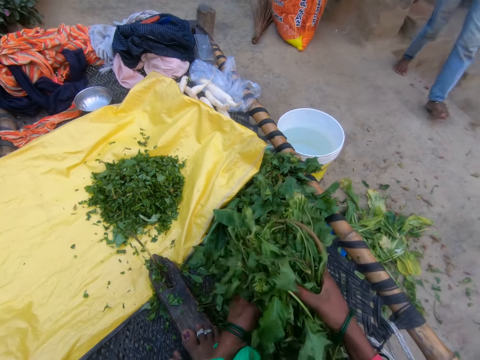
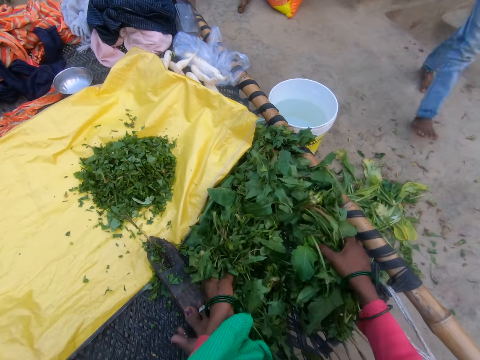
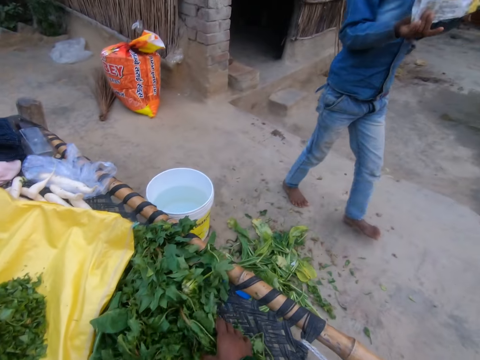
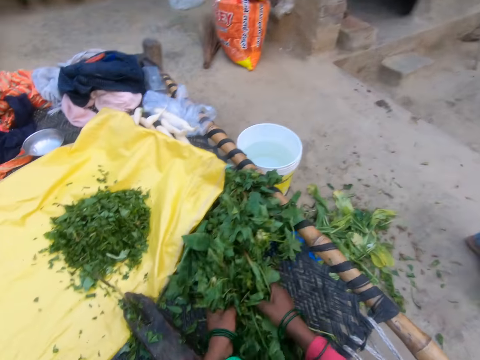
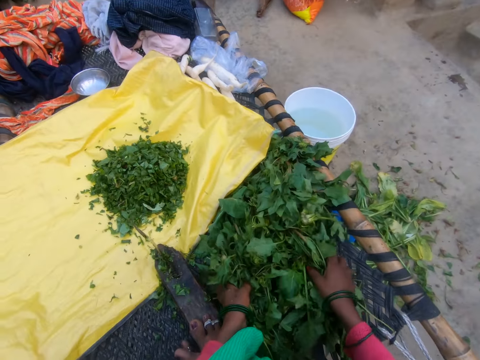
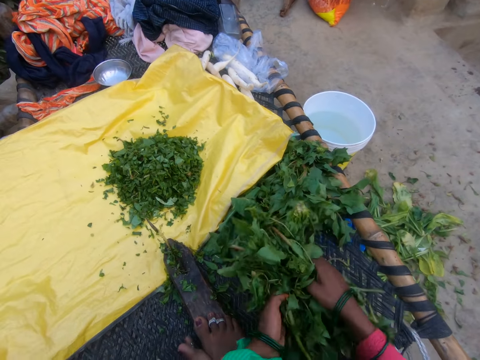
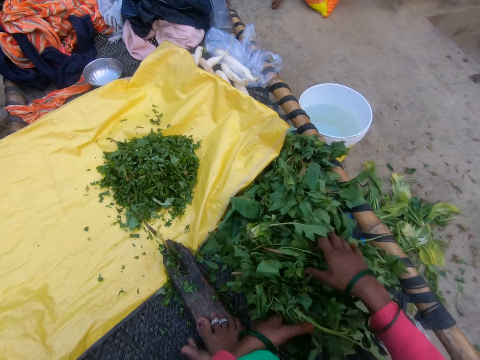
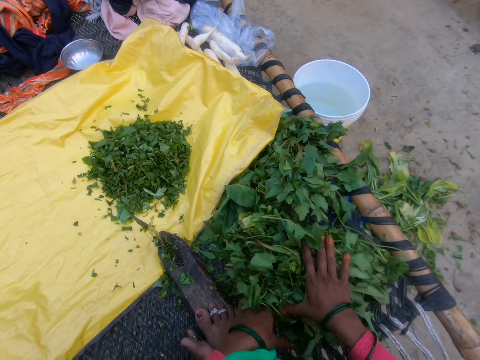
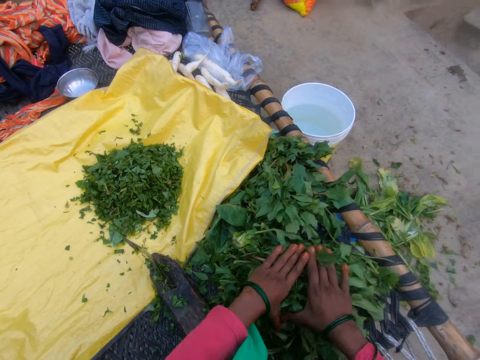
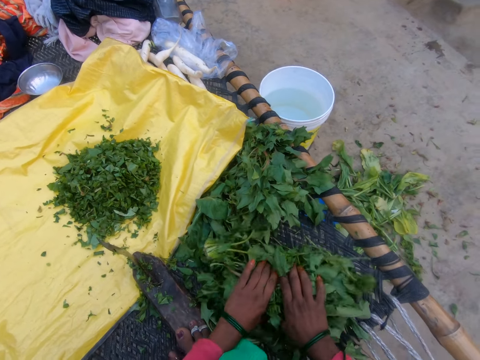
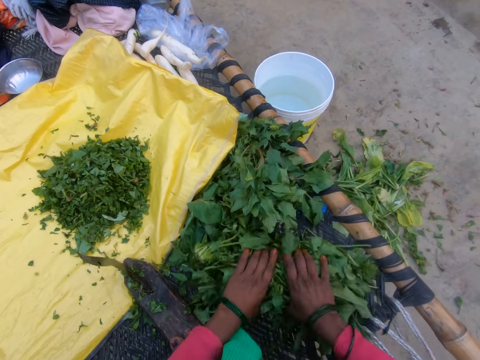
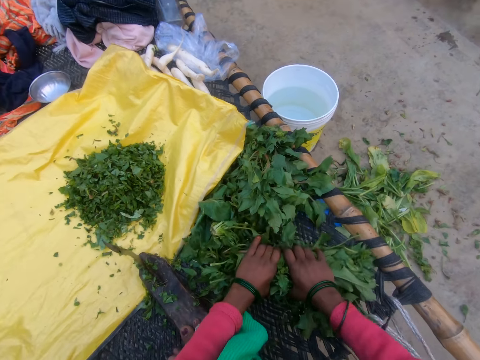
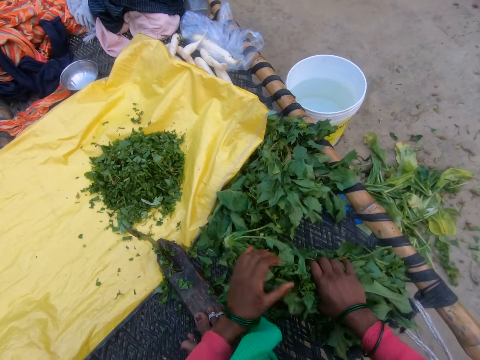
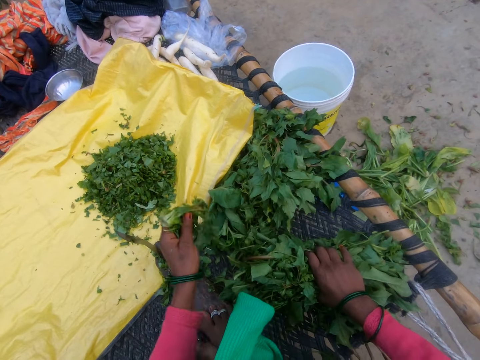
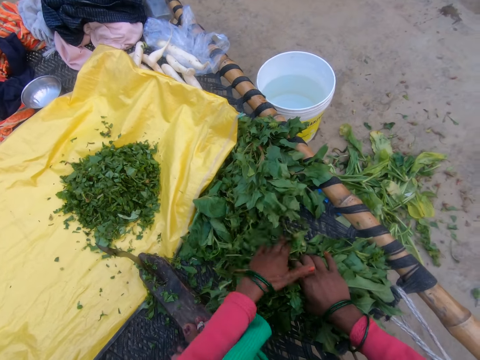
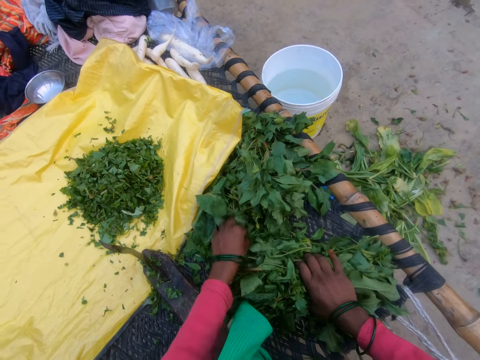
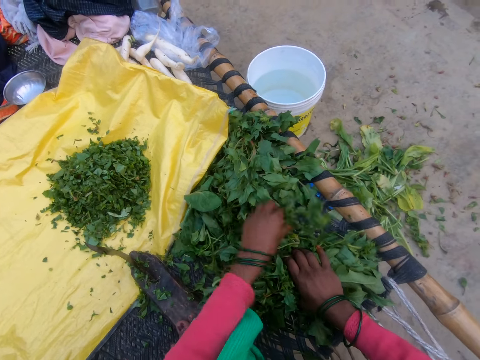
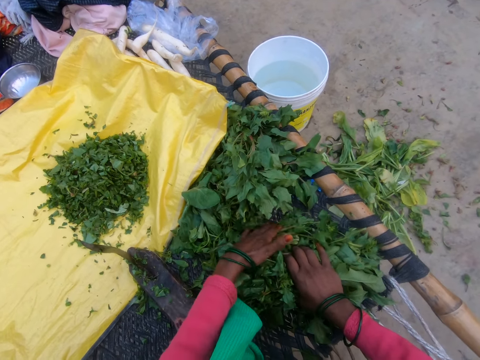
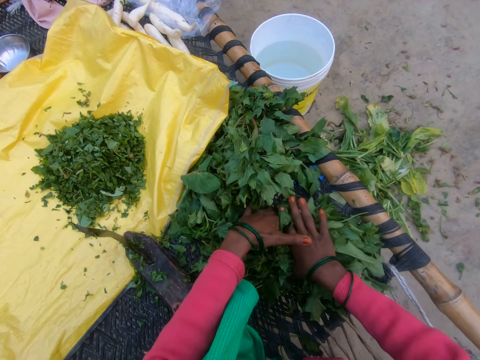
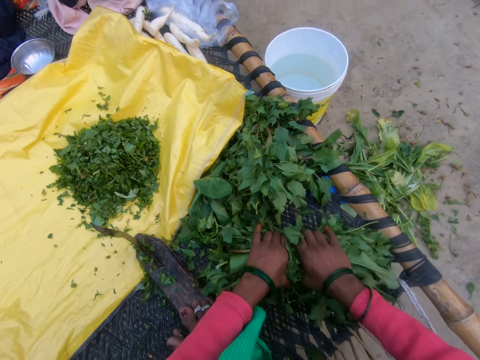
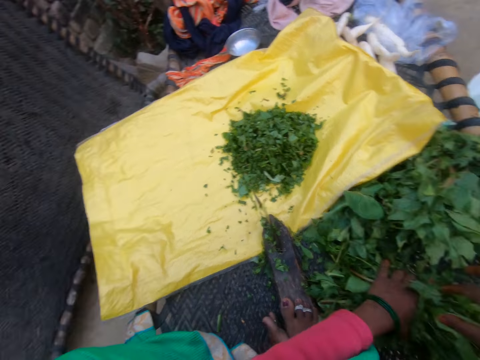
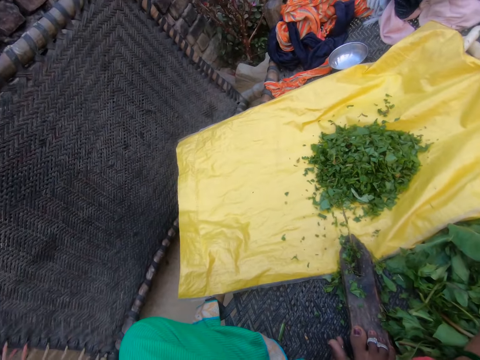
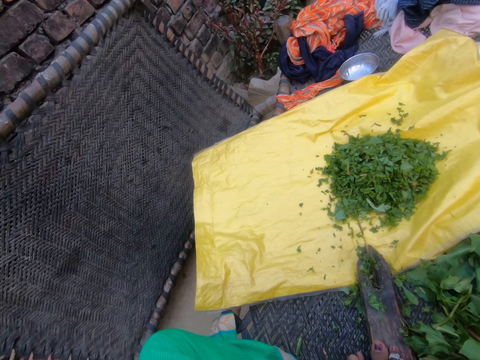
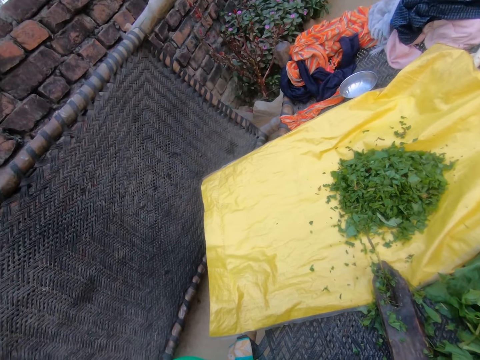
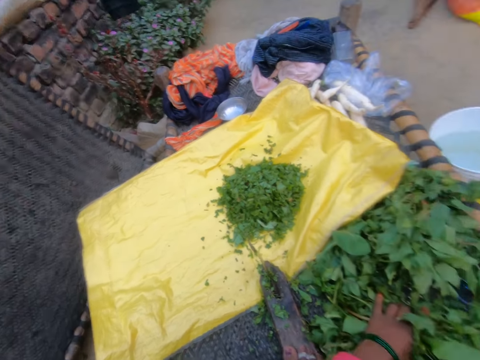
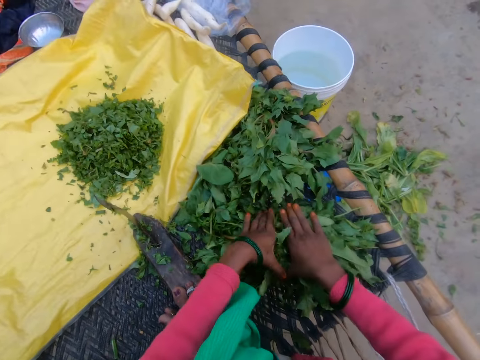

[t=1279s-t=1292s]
The camera wearer shakes the vegetable. A person walks around. The camera wearer collects the vegetable. They put the vegetable together. They squeeze the vegetable with the hand.

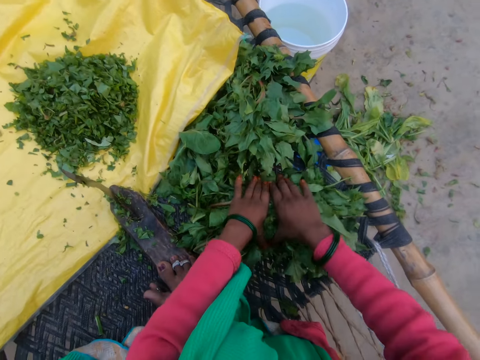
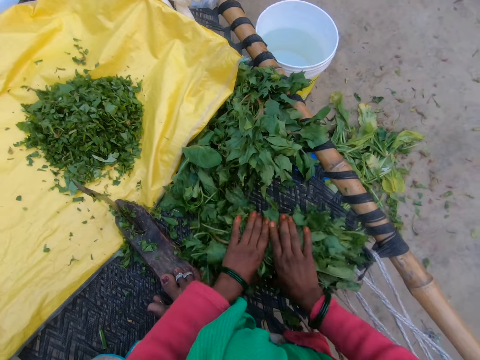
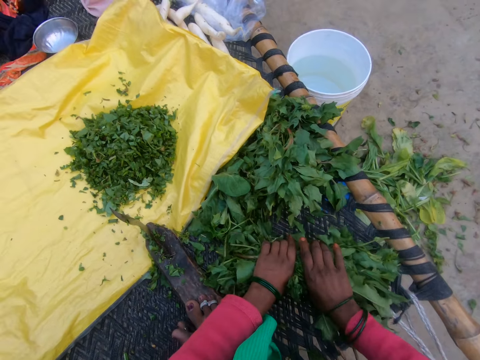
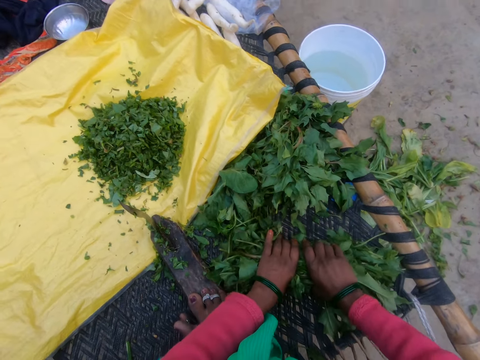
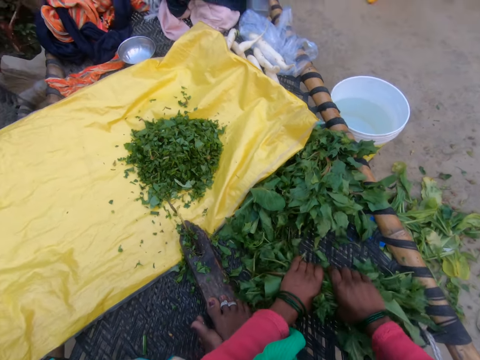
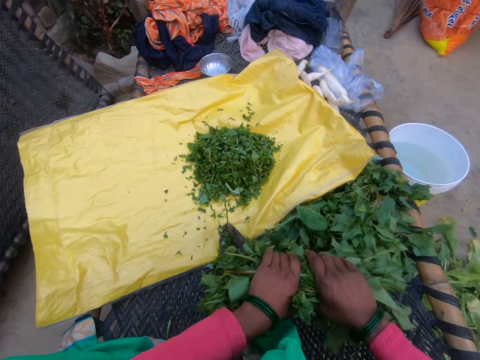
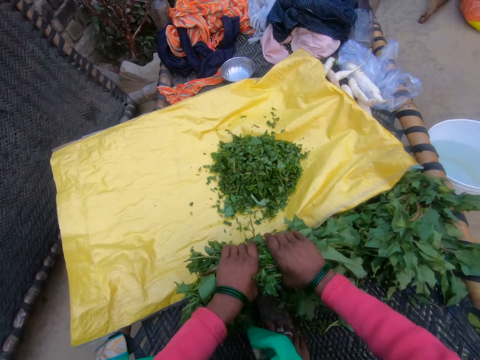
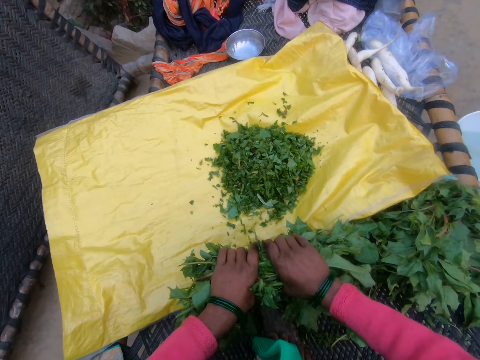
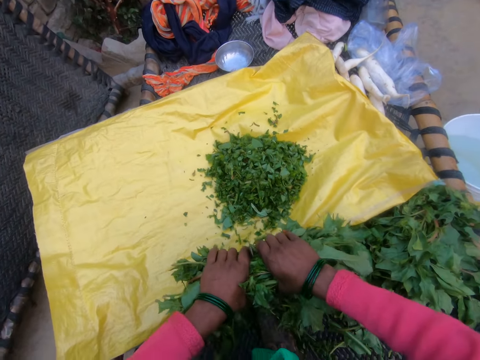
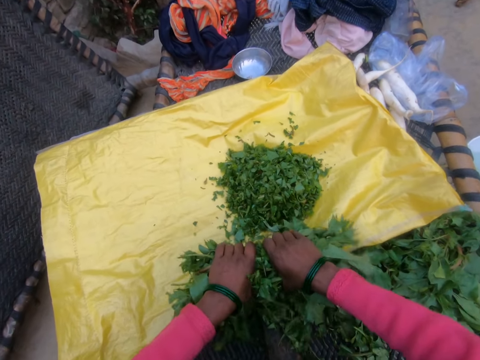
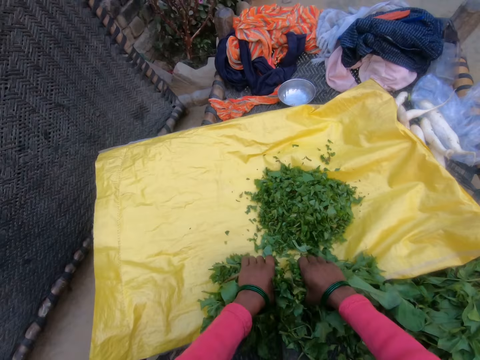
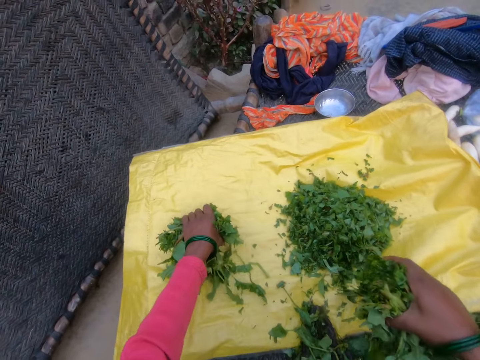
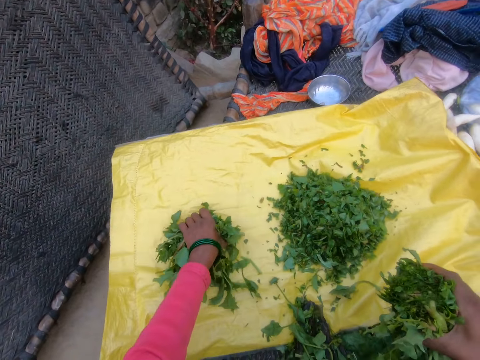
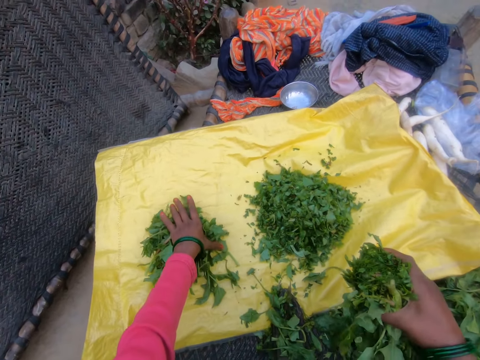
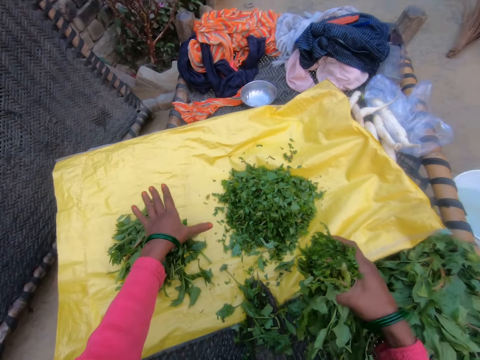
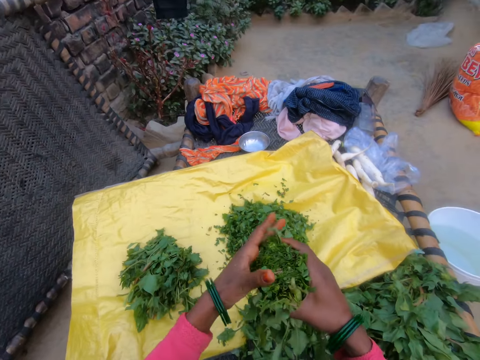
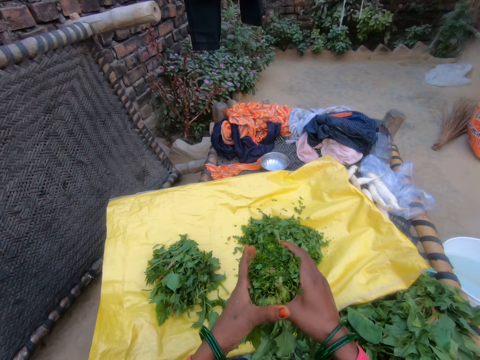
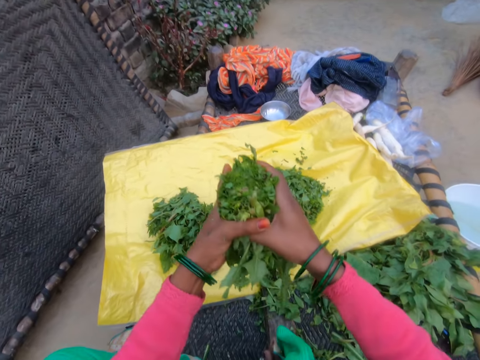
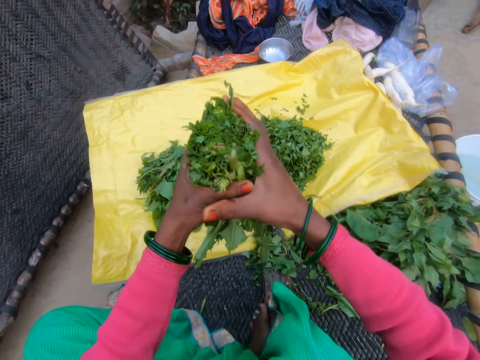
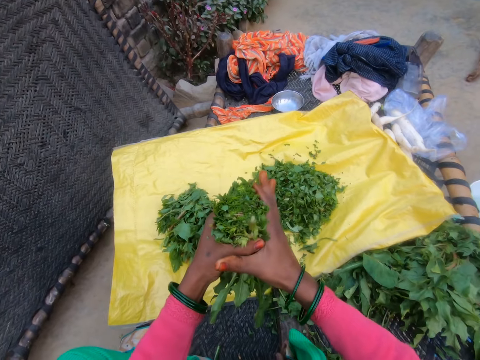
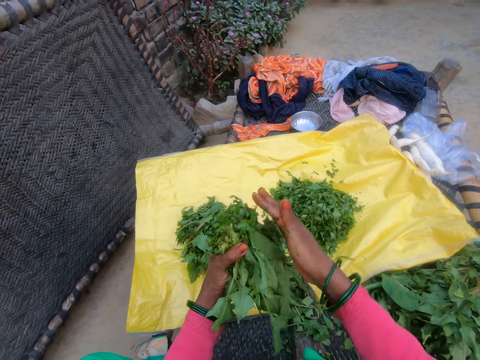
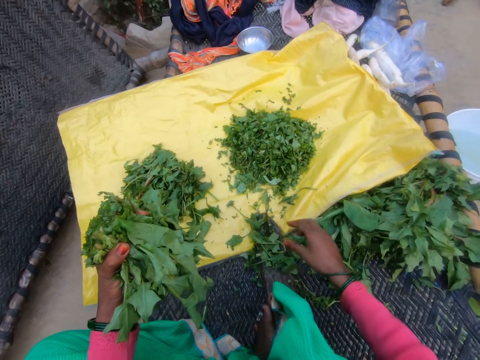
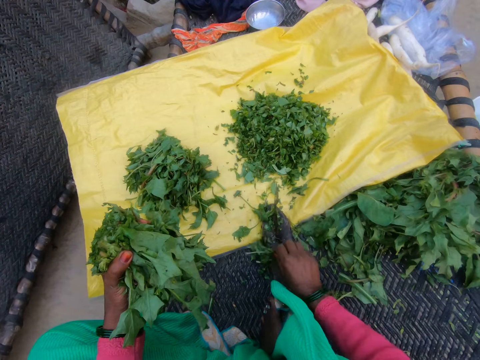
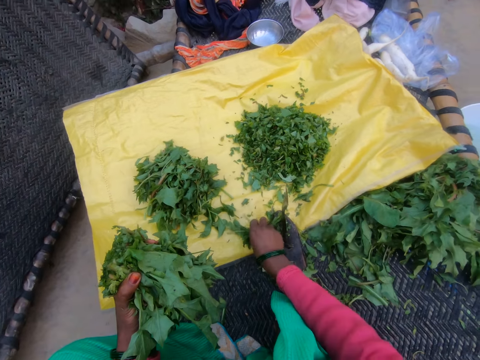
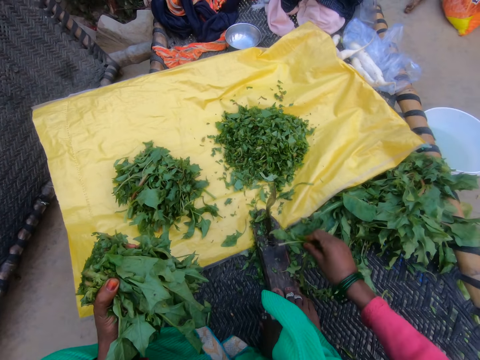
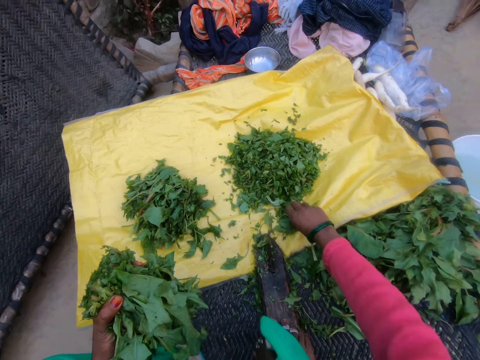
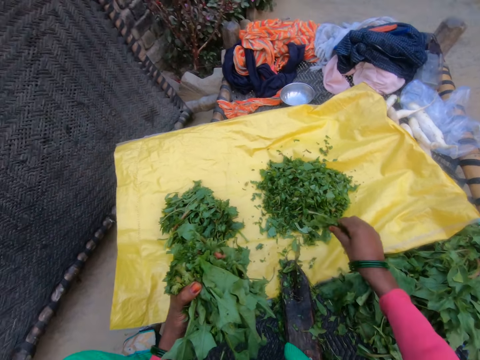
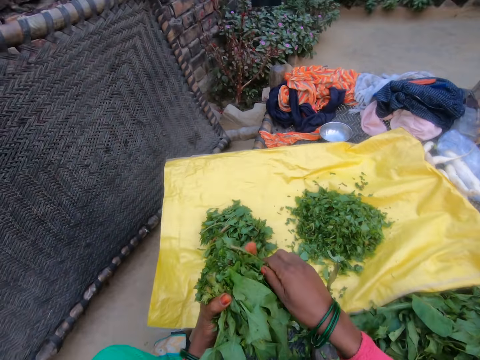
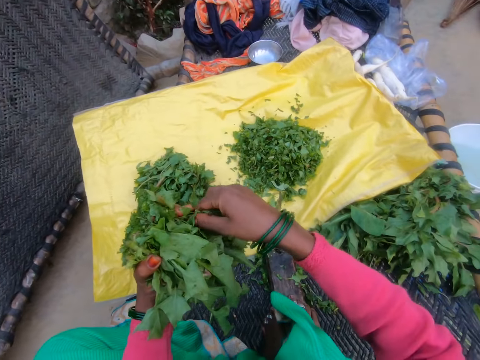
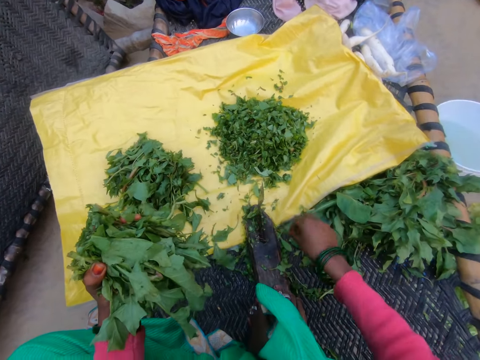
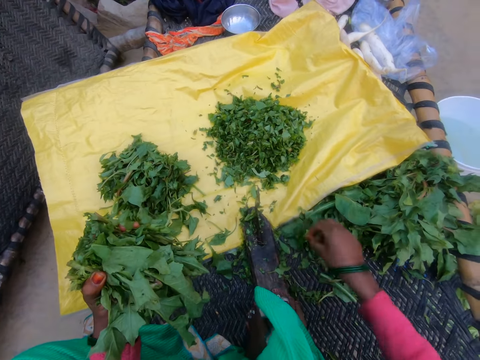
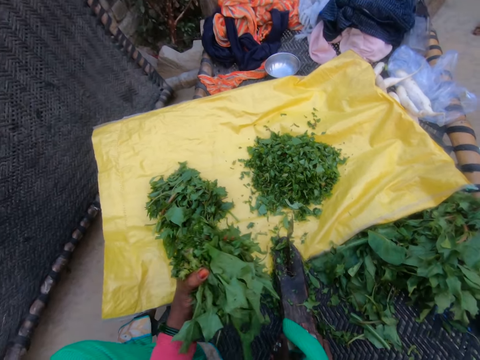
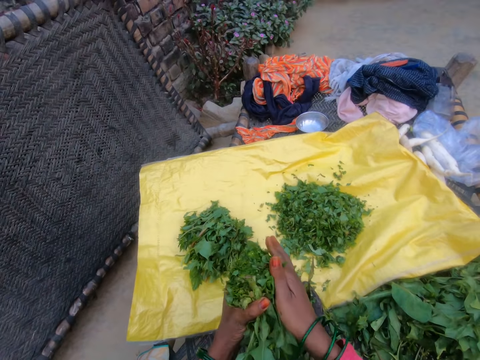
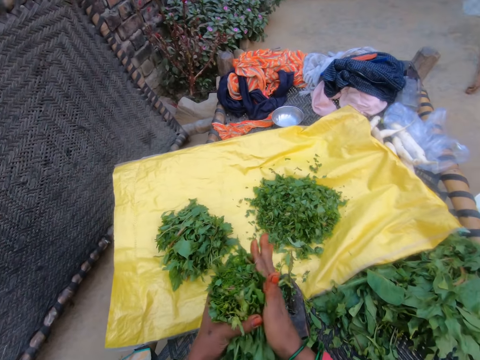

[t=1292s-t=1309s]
The camera wearer moves the vegetable to the cutter. They cut the gathered vegetable with the cutting tool. They drop a half of the cut vegetables on the sack. They turn the vegetable on the other hand. They collect the vegetable. They put the vegetable together. They pick away the piece of vegetable with the hand.
